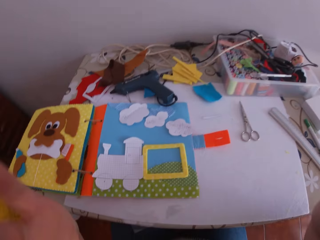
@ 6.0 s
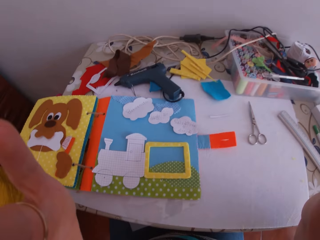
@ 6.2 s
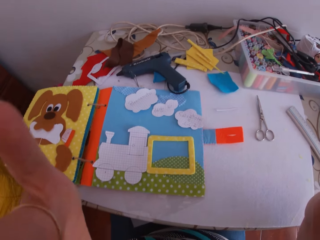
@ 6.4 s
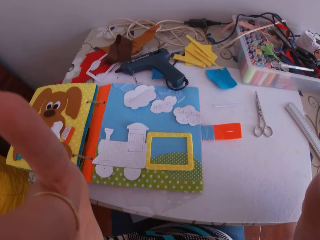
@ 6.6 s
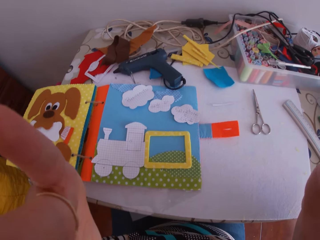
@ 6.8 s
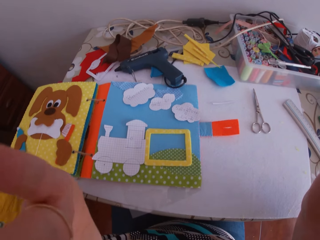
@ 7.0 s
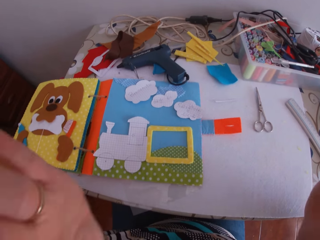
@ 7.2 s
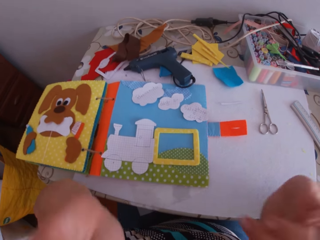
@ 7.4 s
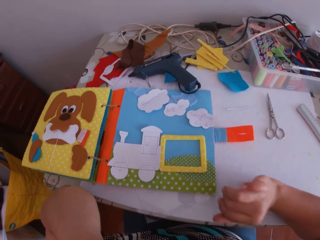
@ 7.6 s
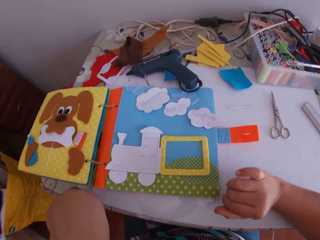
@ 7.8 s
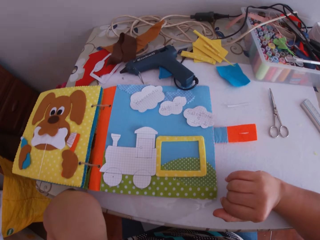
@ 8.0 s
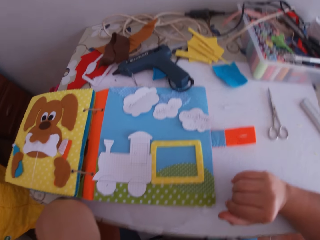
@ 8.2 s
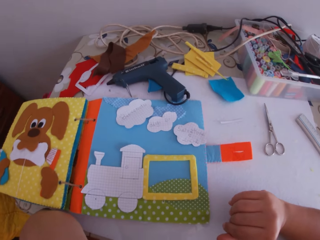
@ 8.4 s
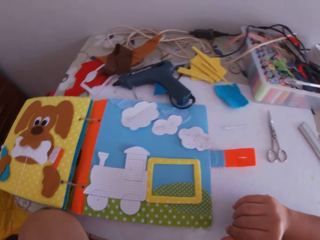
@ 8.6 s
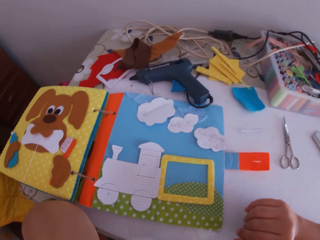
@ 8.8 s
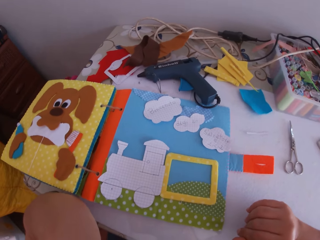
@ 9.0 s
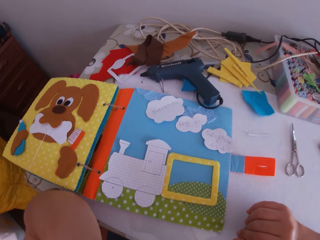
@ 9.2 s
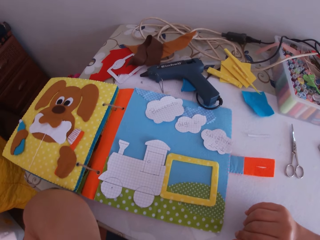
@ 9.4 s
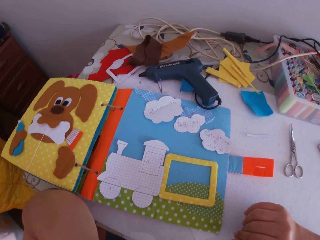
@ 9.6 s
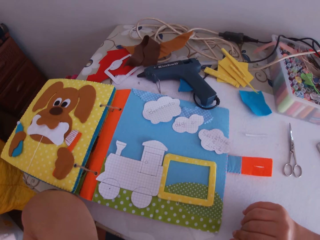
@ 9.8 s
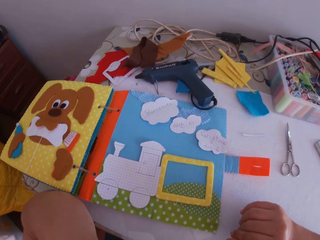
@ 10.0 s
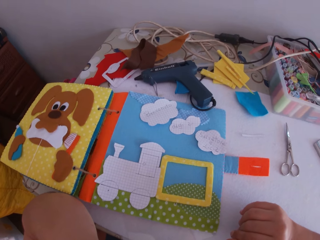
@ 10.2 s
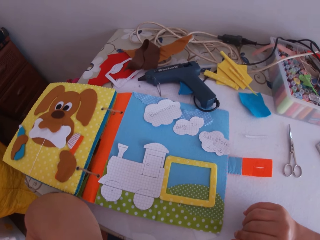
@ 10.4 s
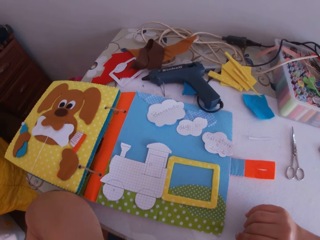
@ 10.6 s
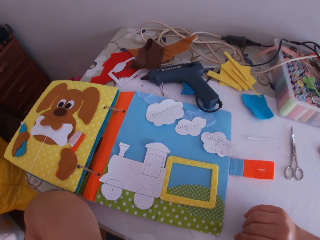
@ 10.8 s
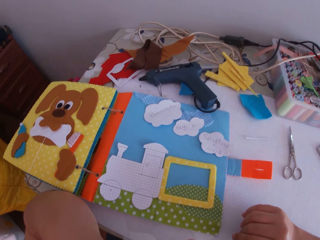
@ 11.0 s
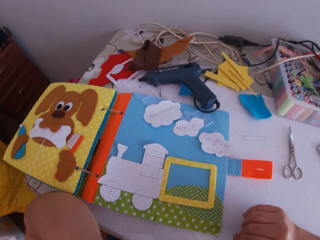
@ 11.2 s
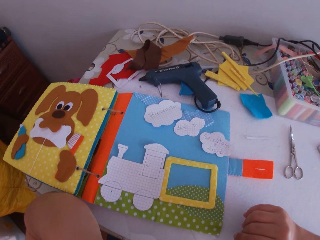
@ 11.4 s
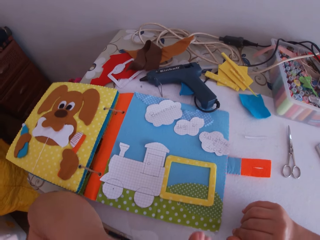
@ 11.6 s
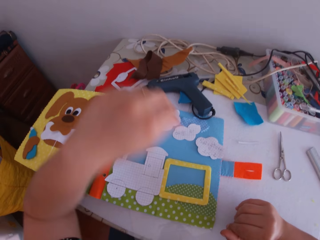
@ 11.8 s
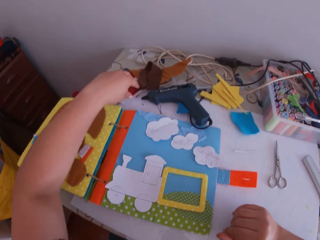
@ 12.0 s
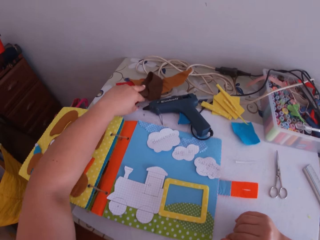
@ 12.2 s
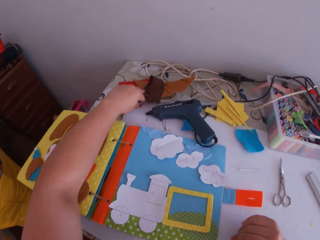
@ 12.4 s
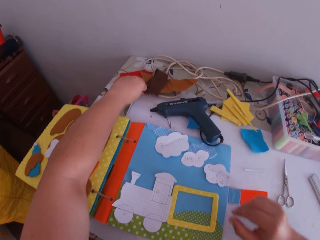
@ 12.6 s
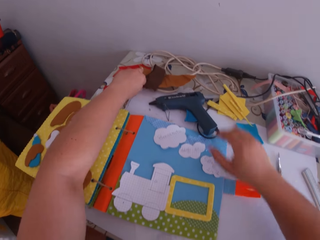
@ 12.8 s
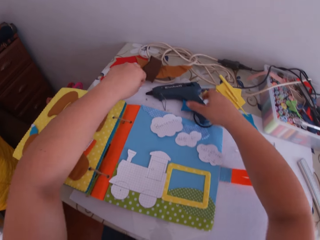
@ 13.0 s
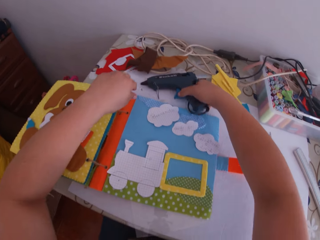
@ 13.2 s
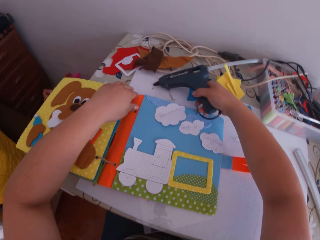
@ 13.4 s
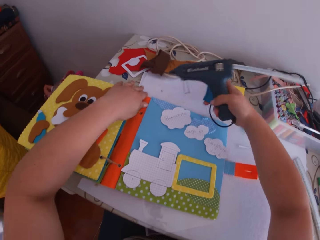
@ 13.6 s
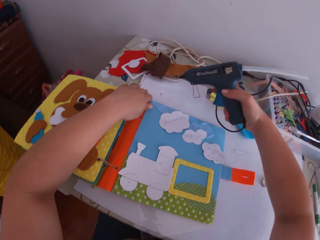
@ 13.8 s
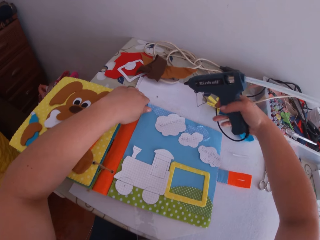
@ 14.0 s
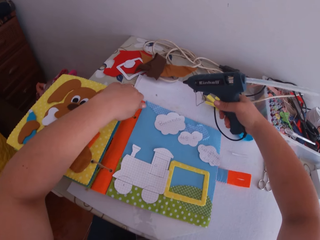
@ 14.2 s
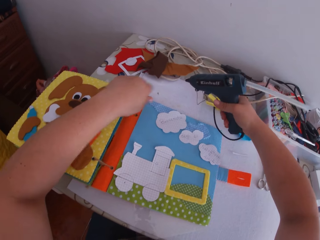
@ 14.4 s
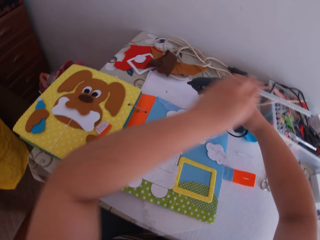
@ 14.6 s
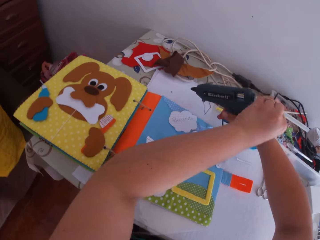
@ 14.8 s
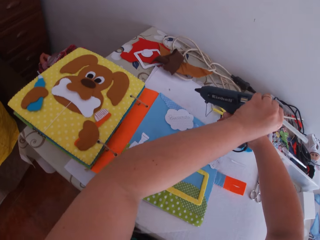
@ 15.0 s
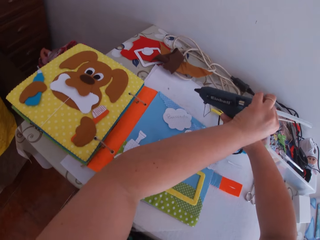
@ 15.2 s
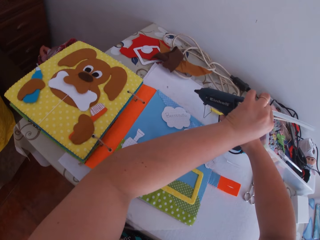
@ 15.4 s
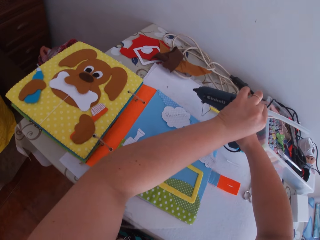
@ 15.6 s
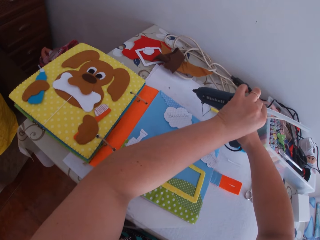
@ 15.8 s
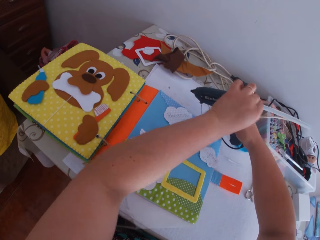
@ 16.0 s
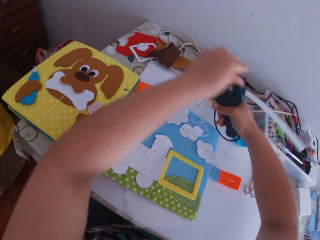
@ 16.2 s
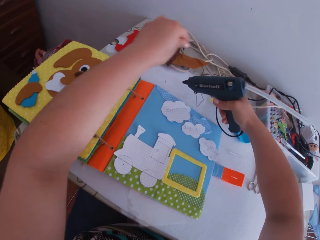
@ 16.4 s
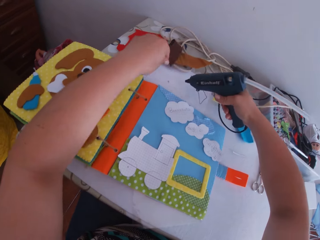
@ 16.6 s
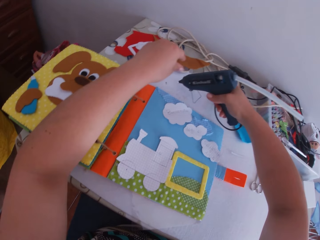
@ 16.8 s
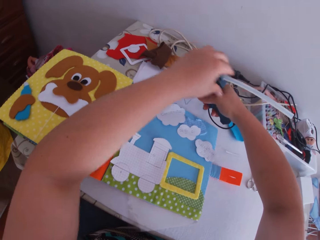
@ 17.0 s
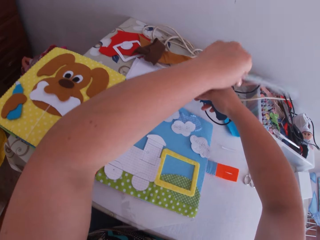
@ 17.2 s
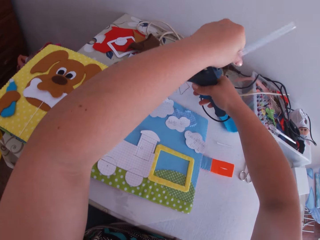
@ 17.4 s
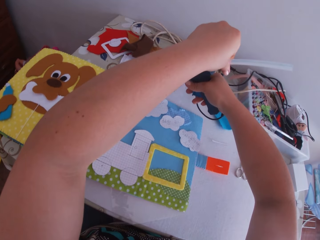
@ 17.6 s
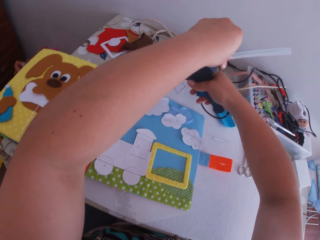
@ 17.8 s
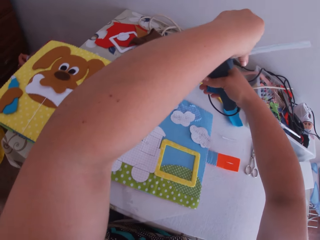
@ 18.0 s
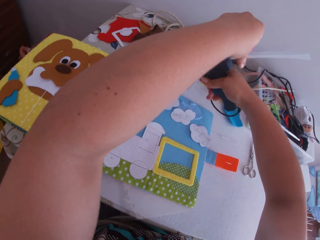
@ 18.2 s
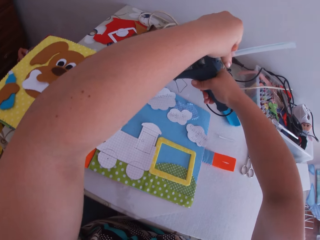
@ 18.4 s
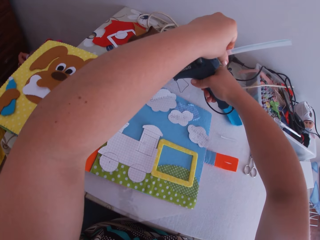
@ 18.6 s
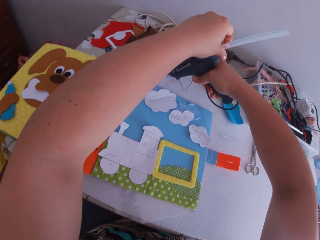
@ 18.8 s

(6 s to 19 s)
The camera wearer touches something. She swings her hand. She puts the right hand on the desk. She stares at the craft book. She swings her hand. She adjusts cardboards with her left hand. She pushes the felt material. She swings her hand. She picks up a hot glue gun with her right hand. She presses the trigger of the glue gun with her right hand. She swings her hand. She touches the glue stick of the glue gun with her left hand. She swings her hand. She lifts the glue stick with her left hand. She puts glue on the table with the glue gun in her right hand. She touches the glue gun with the left hand.

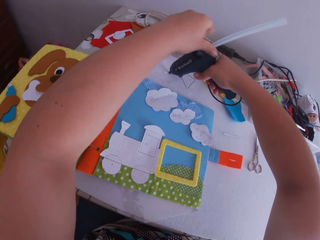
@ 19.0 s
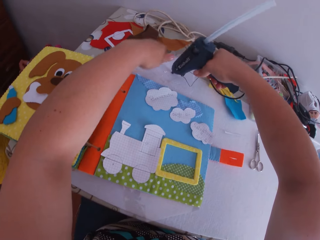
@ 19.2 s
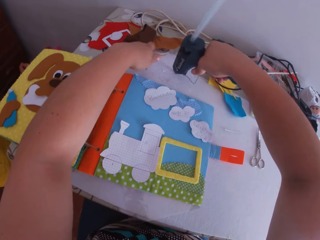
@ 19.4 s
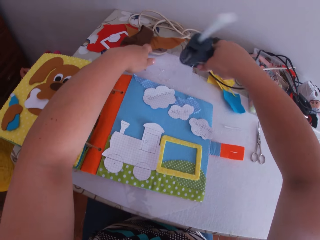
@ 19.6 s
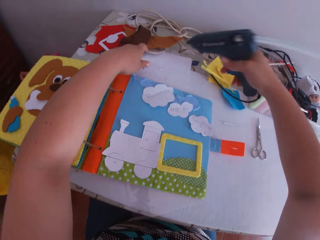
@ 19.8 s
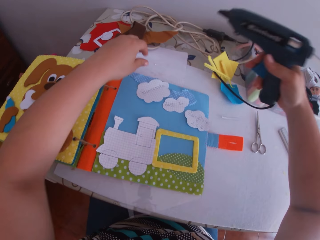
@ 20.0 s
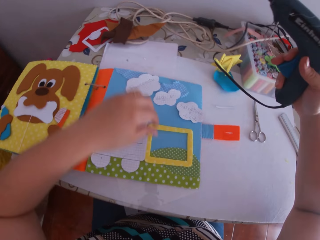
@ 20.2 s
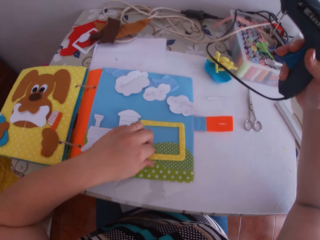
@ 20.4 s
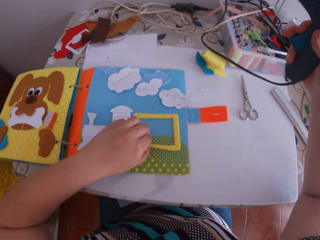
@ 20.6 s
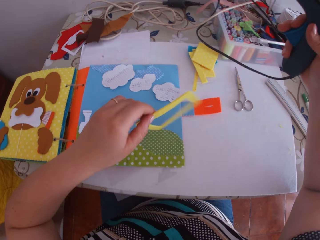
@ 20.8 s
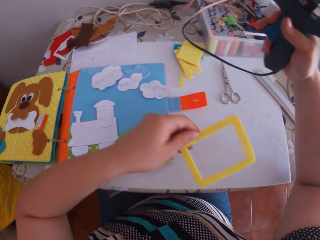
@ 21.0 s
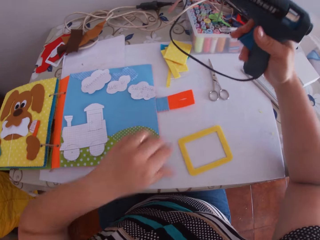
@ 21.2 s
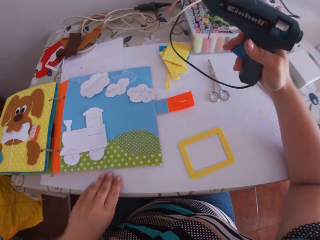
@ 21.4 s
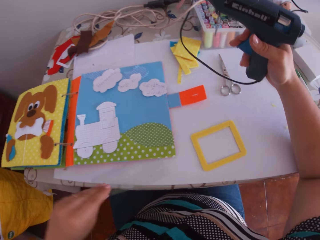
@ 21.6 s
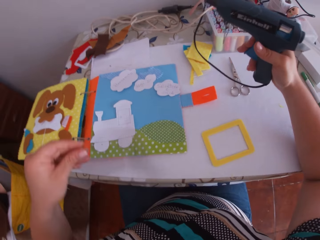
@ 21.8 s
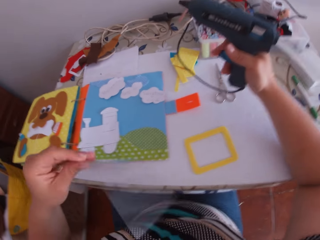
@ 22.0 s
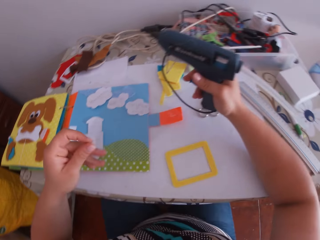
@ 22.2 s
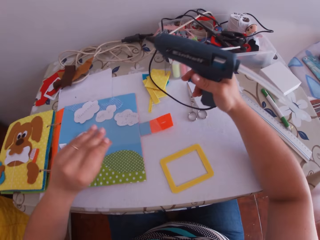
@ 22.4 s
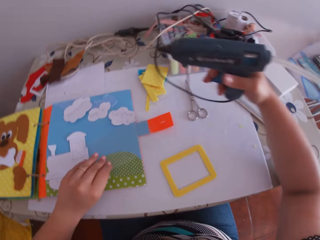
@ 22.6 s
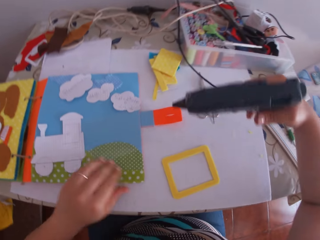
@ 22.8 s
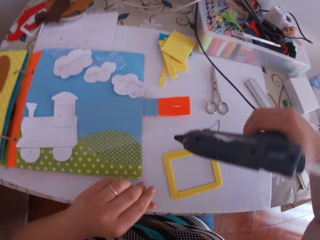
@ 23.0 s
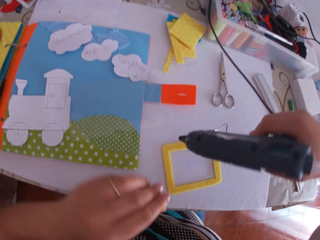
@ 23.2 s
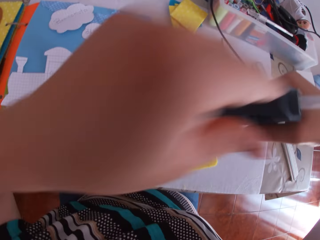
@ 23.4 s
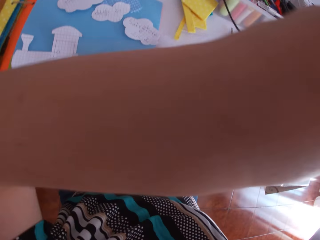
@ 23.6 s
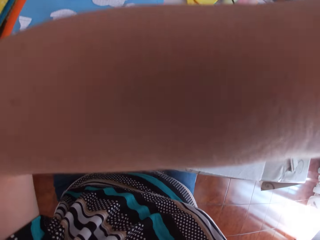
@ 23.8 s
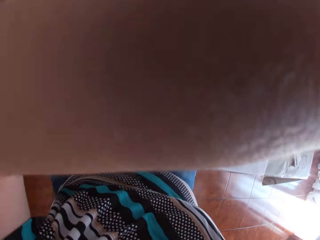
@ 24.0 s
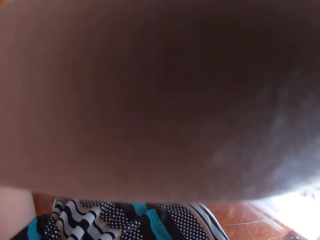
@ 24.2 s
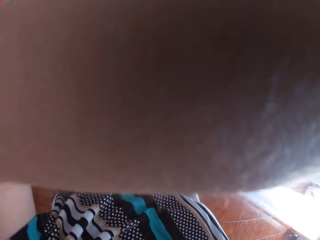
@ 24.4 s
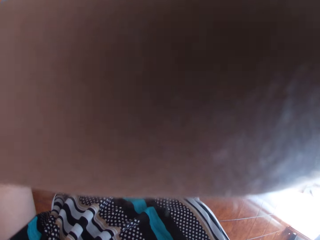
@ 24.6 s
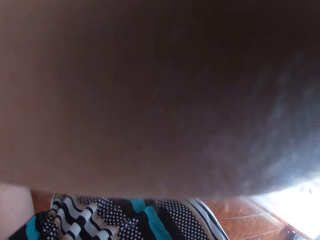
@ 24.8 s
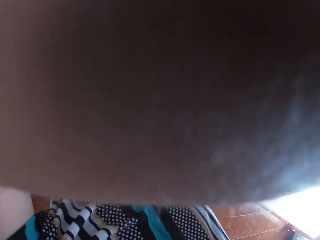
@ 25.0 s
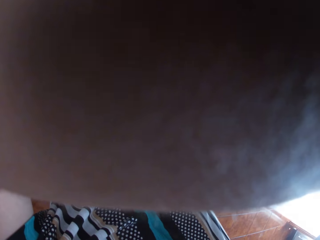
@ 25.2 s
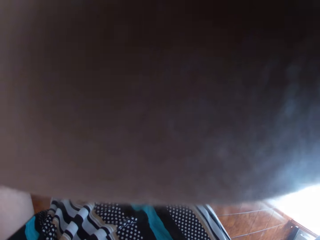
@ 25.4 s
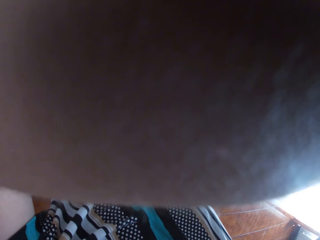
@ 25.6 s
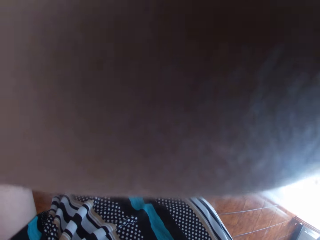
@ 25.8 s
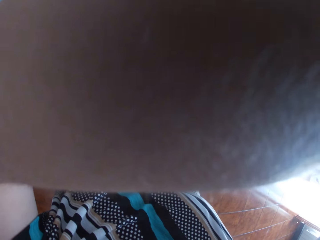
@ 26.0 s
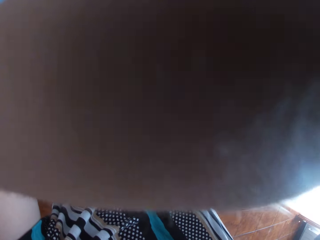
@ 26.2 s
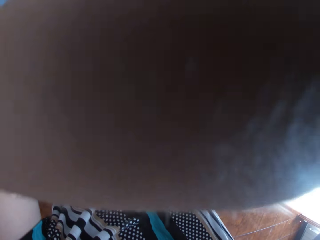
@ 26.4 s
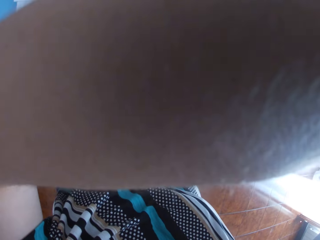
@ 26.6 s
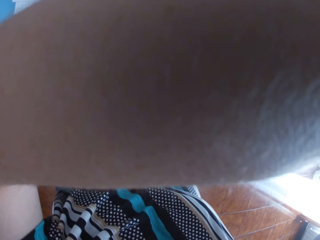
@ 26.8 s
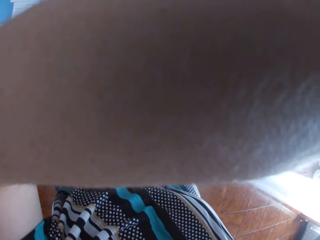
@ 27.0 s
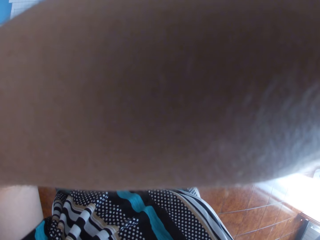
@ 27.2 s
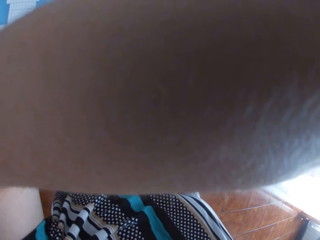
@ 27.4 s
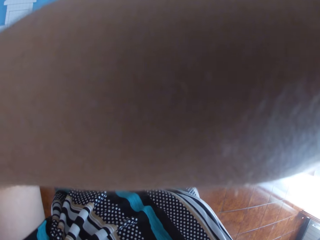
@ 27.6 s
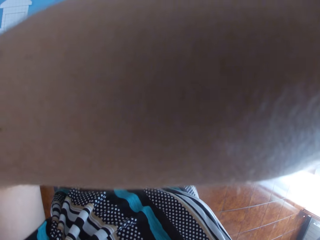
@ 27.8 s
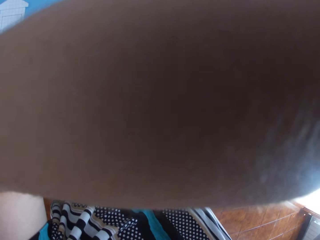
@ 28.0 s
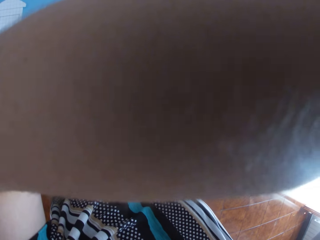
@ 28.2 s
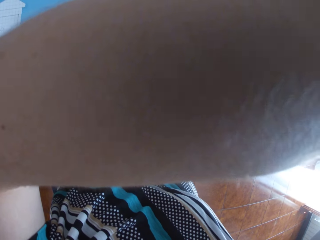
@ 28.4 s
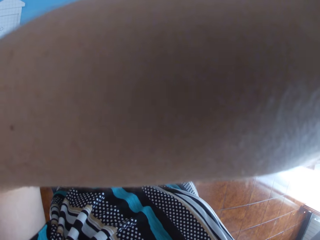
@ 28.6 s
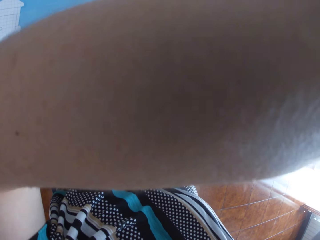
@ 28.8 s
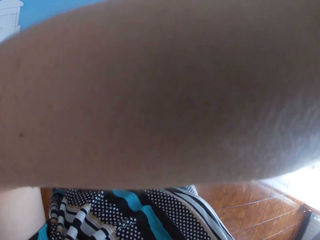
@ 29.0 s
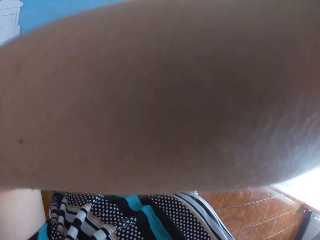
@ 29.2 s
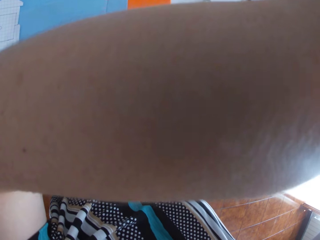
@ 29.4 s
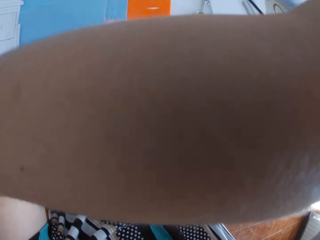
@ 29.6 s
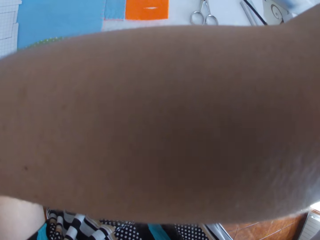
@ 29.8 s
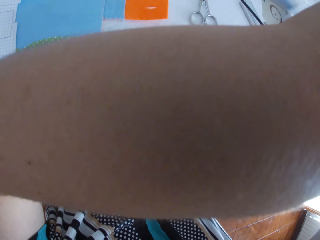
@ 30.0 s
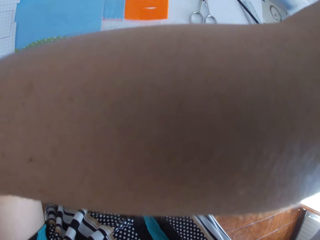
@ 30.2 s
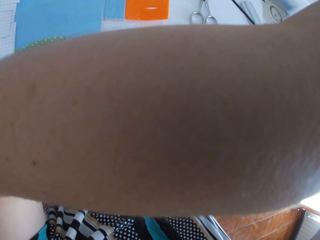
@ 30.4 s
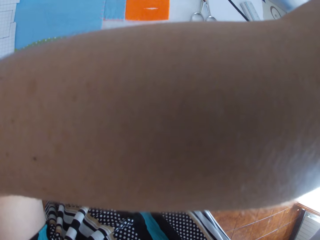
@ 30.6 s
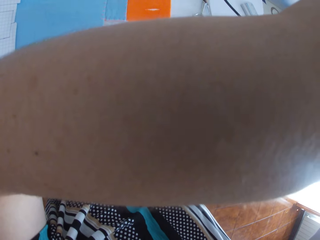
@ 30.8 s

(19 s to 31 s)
The camera wearer swings her hand. She picks up a cardboard or felt frame on a binder with her left hand. She drops the frame on the table with her left hand. She swings her hand. She picks up a transparent paper on the table with her left hand. She swings her hand. She drops the transparent paper on the table with her left hand. She swings her hand. She pours glue on the felt frame. She adjusts her camera with both hands.
